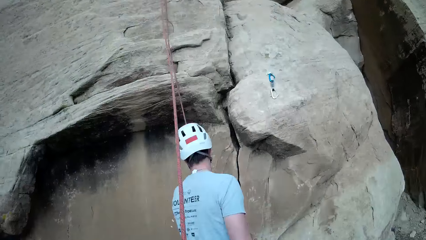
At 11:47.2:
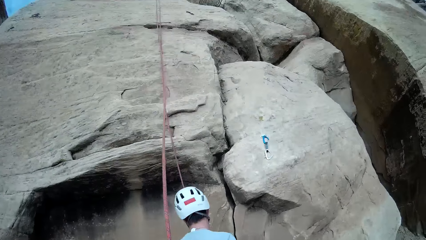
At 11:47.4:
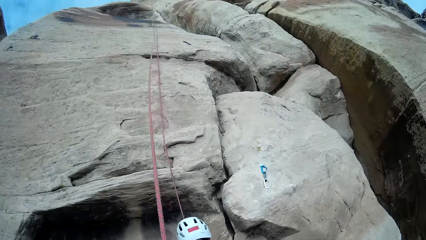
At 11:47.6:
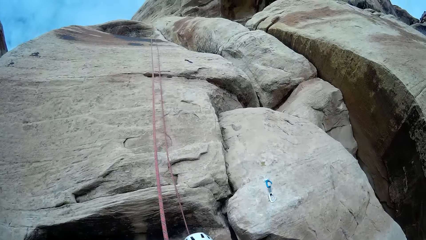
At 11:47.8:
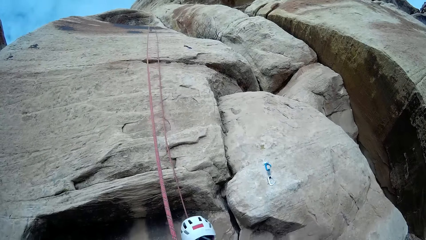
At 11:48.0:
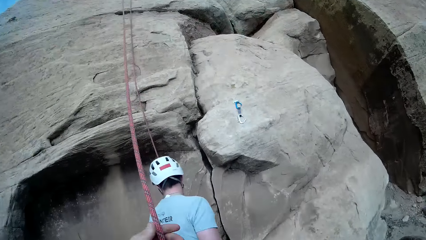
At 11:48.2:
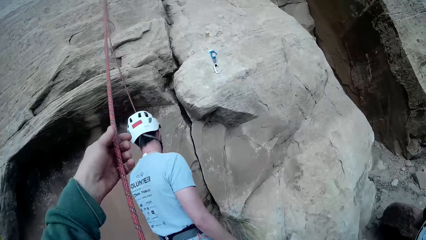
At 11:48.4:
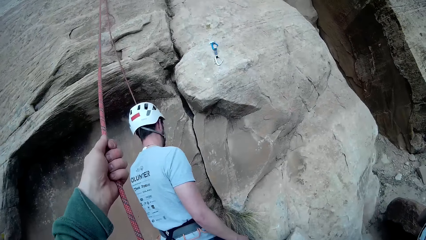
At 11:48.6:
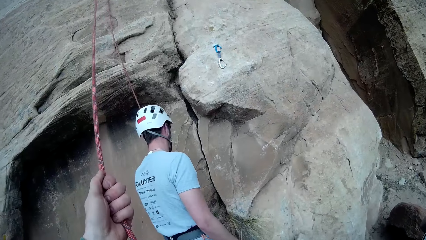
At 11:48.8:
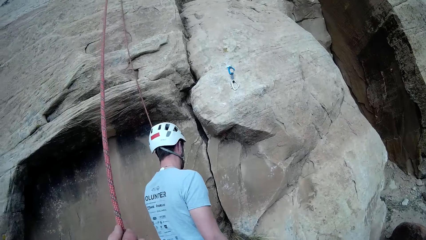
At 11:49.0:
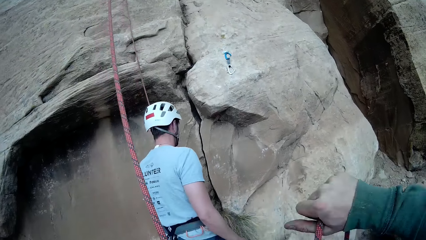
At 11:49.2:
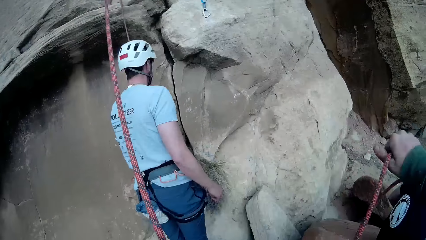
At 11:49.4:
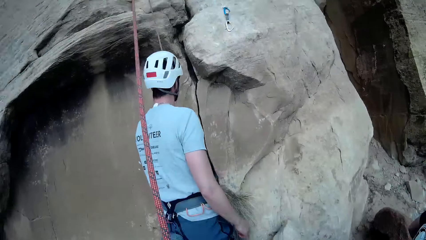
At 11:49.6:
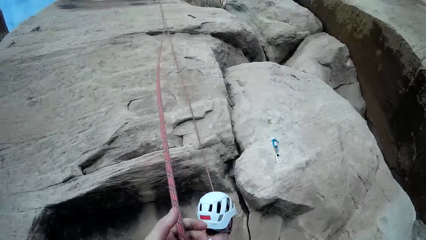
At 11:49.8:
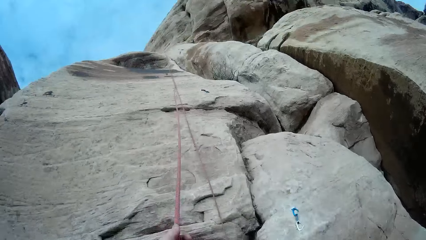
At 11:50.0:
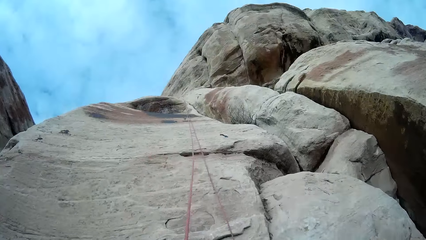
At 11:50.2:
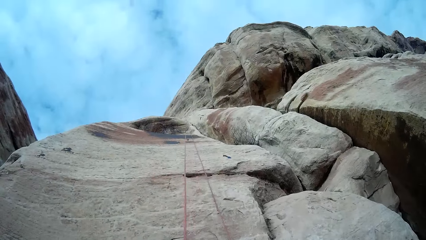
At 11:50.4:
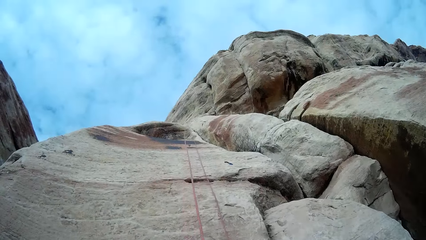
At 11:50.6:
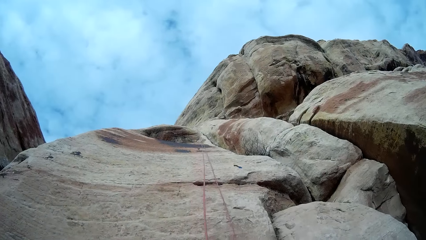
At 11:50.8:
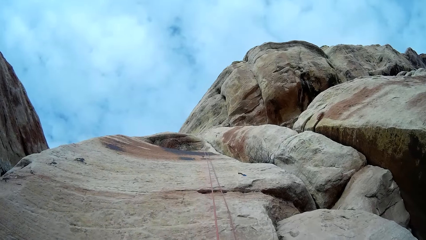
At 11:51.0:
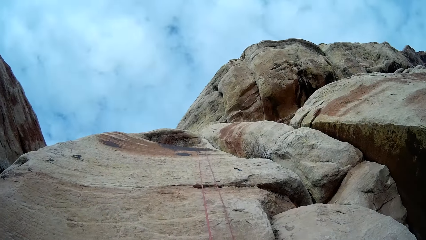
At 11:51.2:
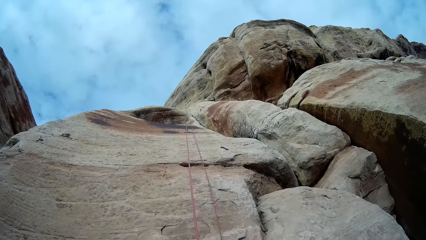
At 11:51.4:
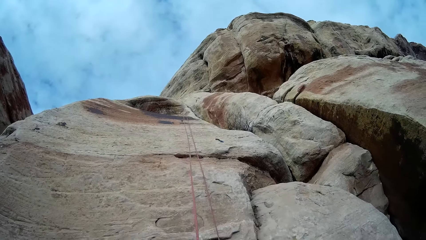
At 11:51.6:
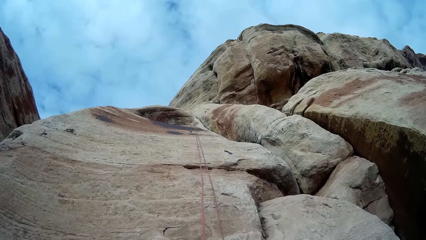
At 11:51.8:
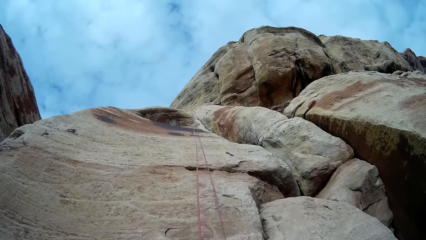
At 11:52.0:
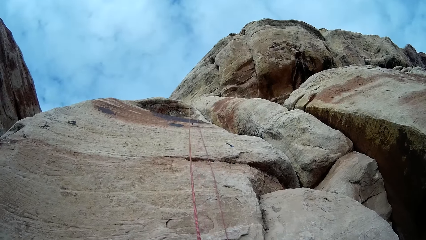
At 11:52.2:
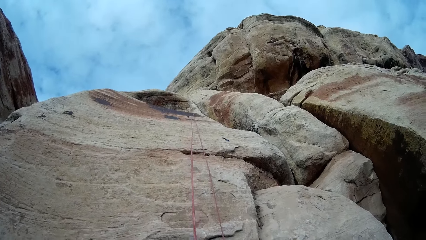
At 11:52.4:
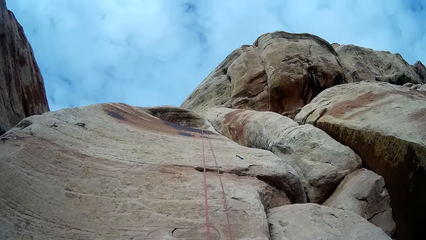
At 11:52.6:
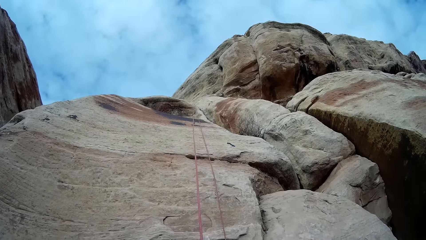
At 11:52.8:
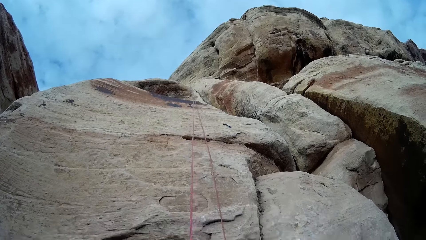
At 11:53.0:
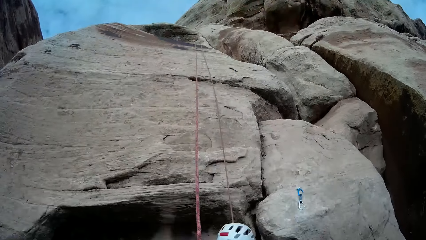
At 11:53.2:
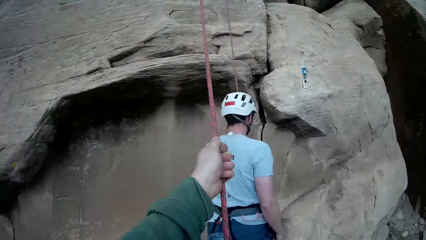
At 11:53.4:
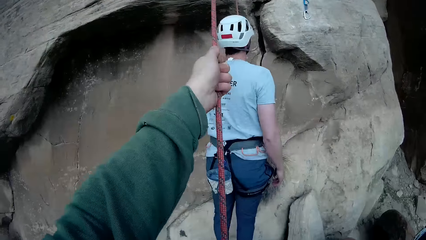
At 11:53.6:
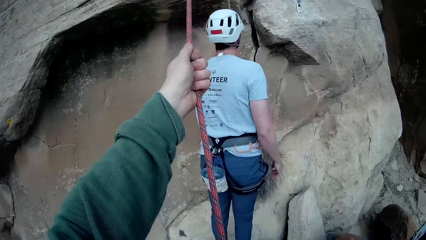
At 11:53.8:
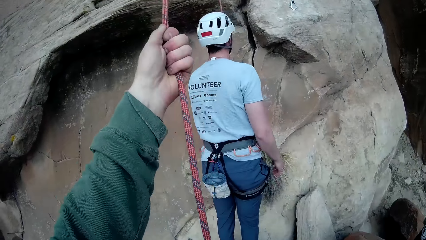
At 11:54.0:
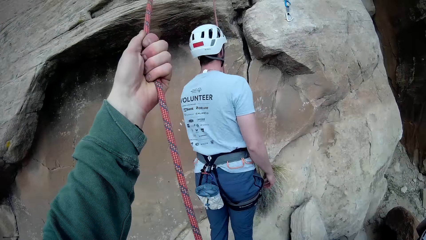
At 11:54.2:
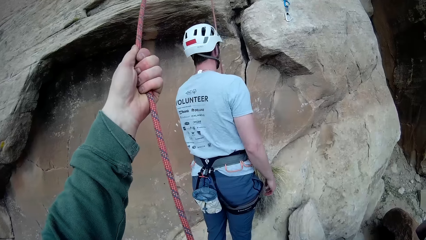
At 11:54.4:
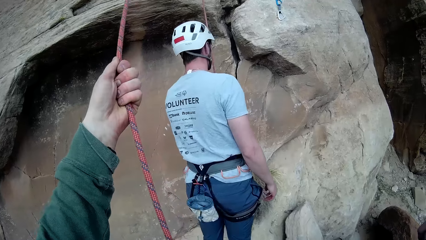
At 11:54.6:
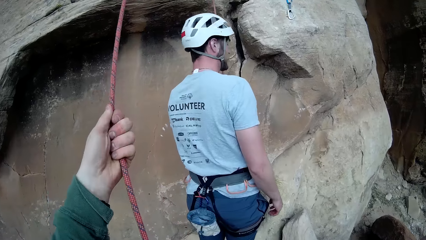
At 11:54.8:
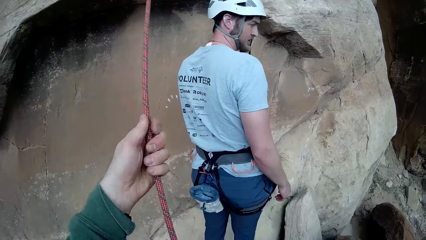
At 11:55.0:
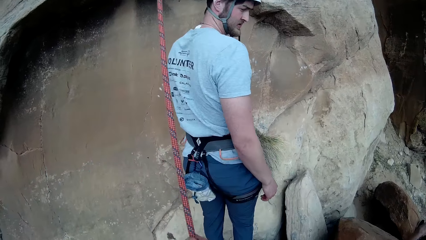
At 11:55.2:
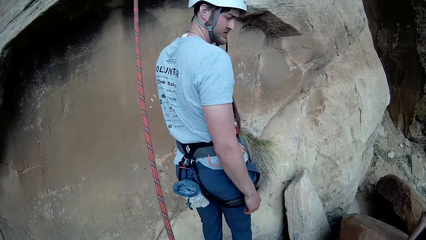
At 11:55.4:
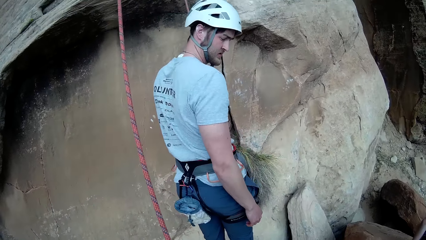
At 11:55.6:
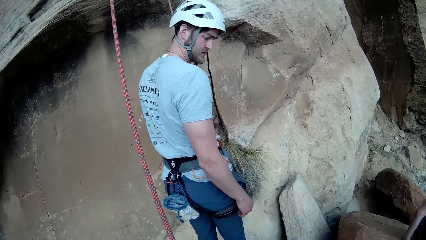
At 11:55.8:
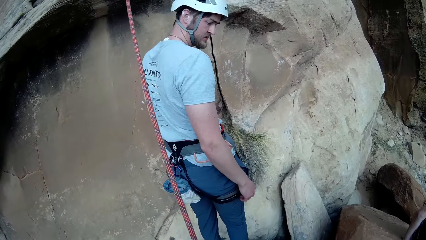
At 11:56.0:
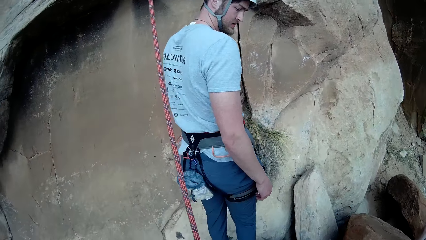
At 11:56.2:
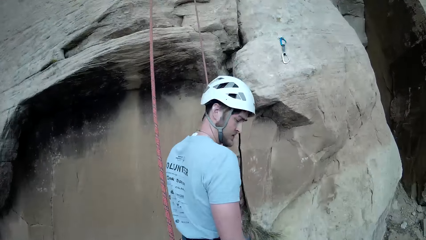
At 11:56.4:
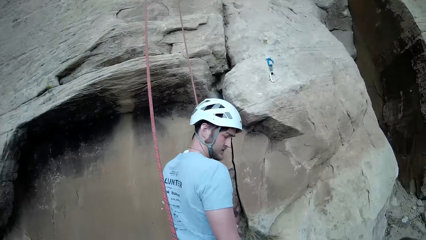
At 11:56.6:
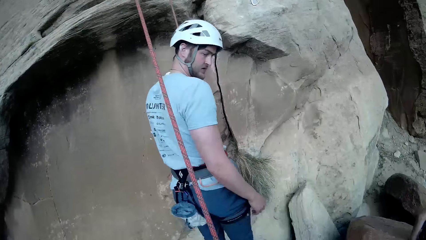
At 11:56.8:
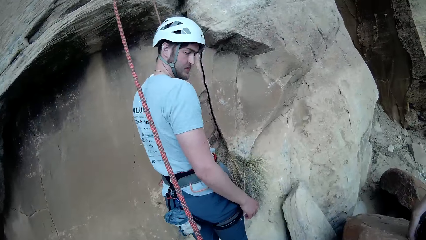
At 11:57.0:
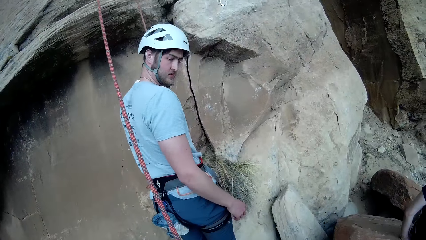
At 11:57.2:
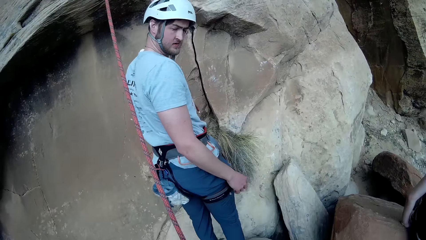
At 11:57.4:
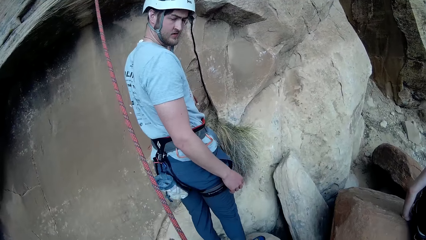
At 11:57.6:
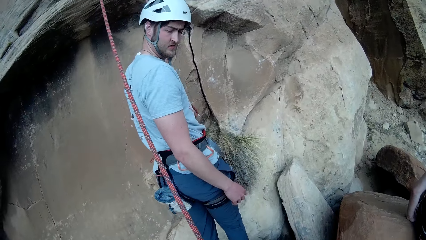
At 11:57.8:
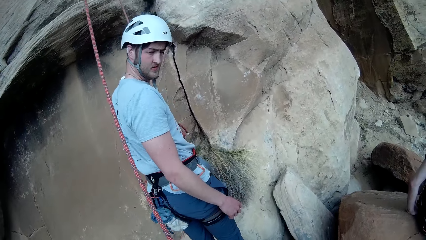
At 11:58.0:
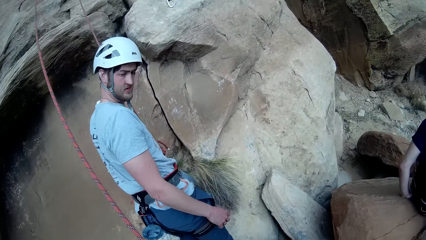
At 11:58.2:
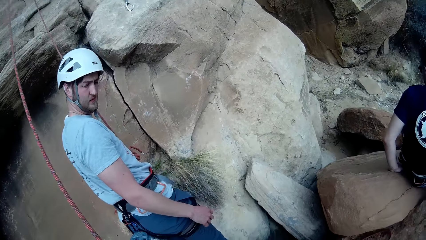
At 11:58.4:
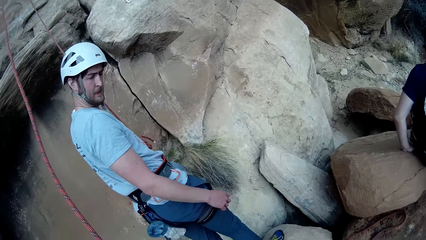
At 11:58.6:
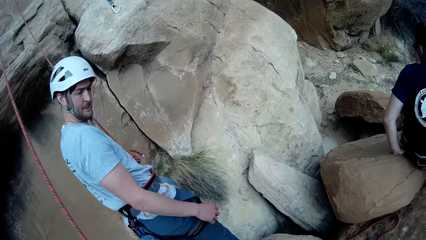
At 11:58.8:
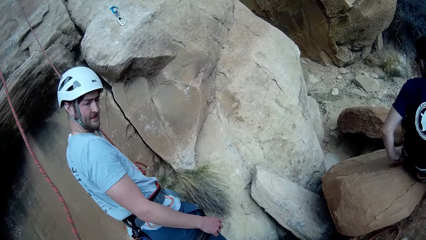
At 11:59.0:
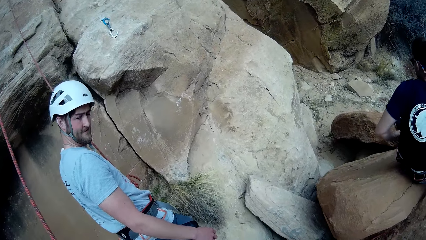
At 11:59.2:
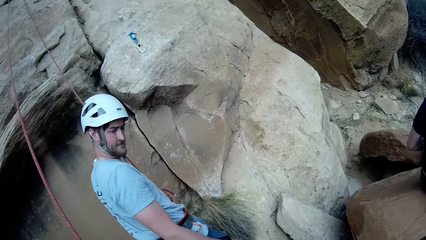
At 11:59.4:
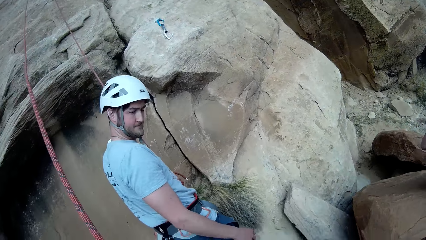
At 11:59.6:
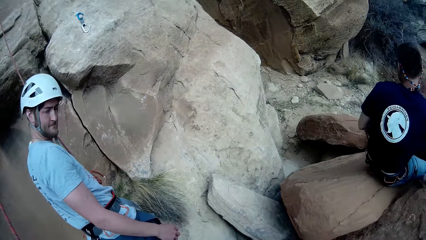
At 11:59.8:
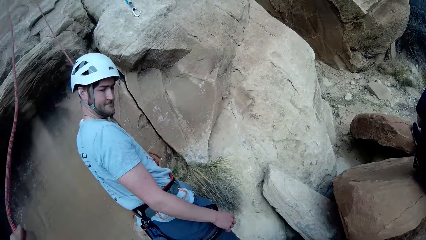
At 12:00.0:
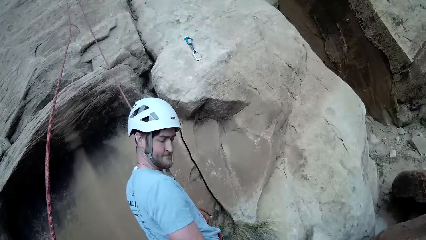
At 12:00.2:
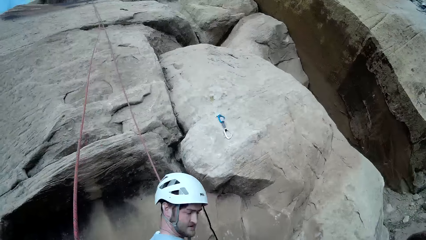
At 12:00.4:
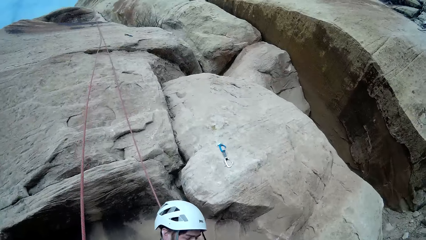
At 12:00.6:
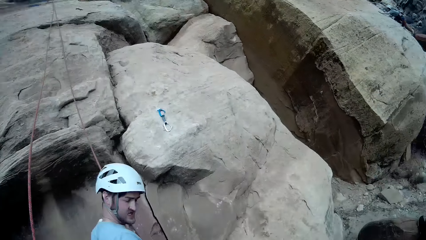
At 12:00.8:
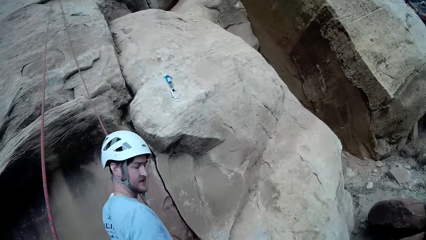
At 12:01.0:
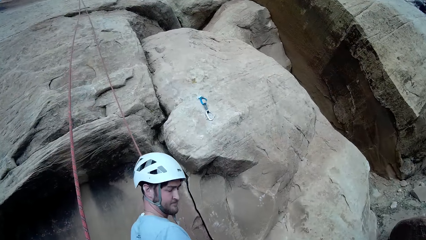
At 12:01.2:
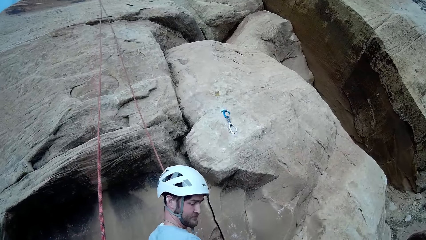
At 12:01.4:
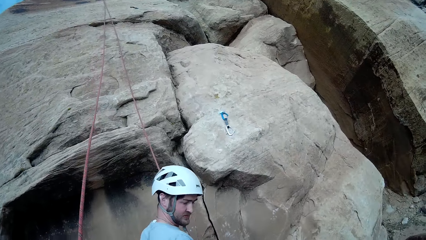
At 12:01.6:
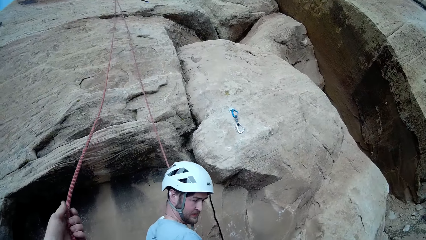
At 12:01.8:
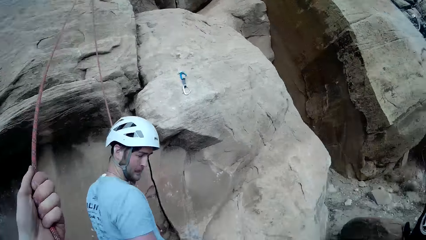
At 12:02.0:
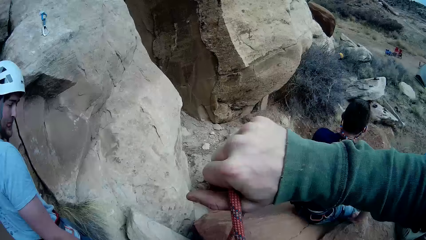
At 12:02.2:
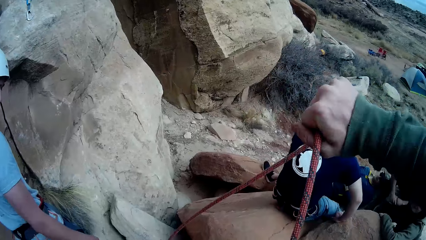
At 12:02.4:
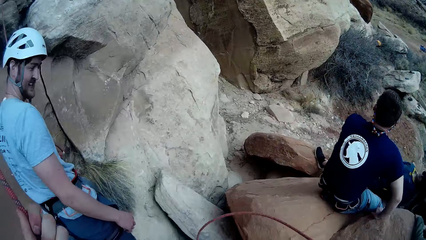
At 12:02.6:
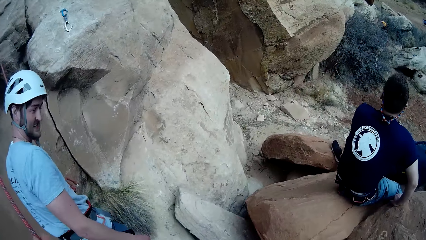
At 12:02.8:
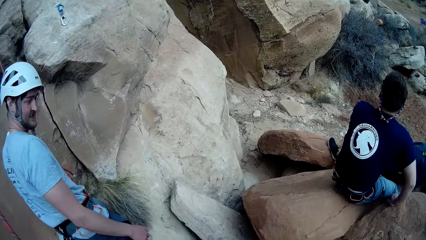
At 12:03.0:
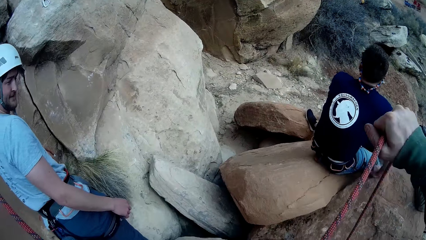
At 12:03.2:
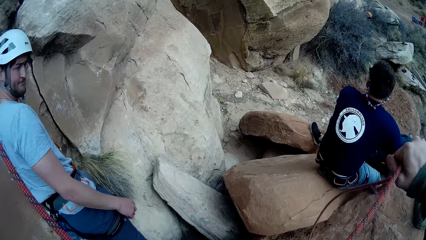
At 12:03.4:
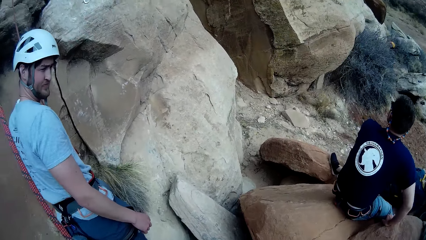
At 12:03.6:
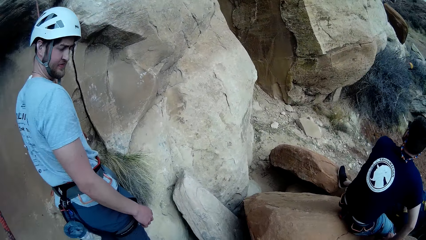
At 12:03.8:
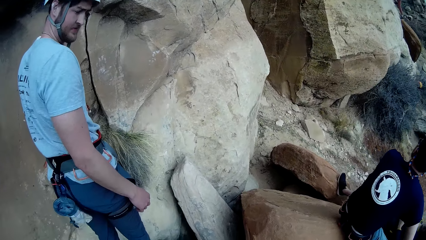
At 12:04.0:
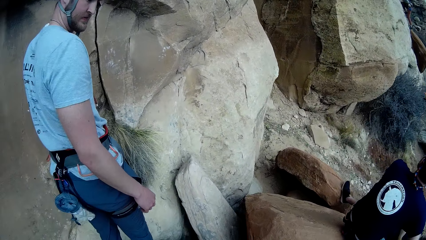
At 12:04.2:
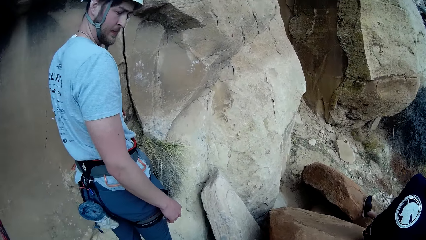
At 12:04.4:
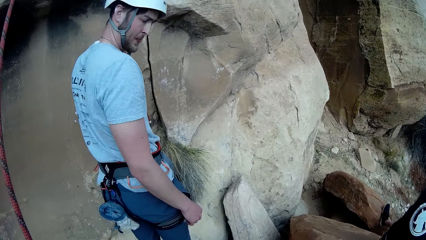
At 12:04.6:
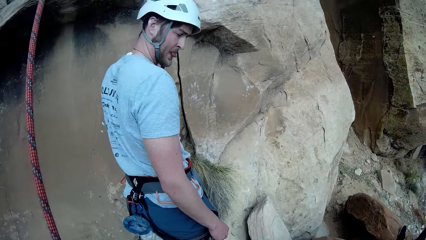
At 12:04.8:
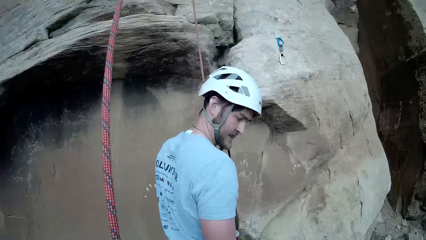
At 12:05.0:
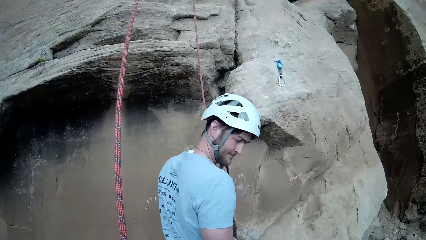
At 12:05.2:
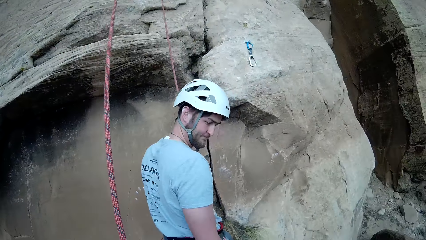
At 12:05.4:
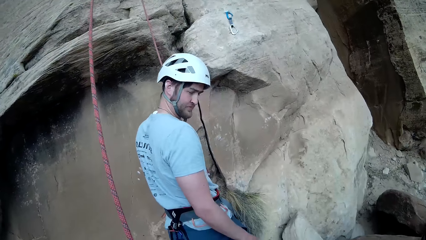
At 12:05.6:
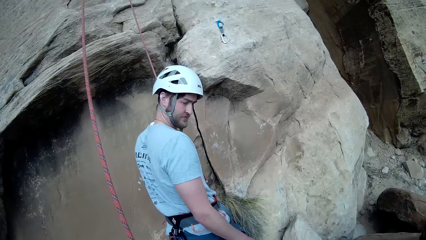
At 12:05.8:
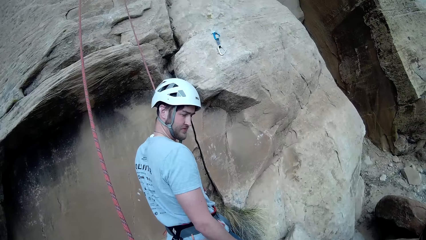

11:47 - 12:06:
The camera wearer pulls the rope with his left hand. He lets go of the rope in his left hand. He drags the rope aside with both hands.
